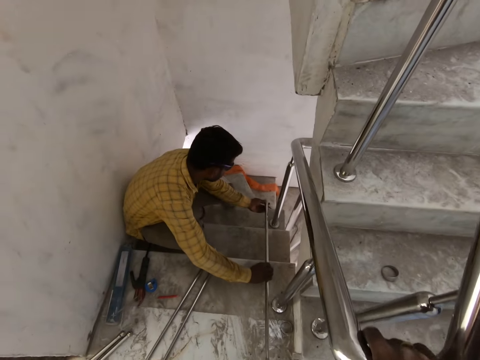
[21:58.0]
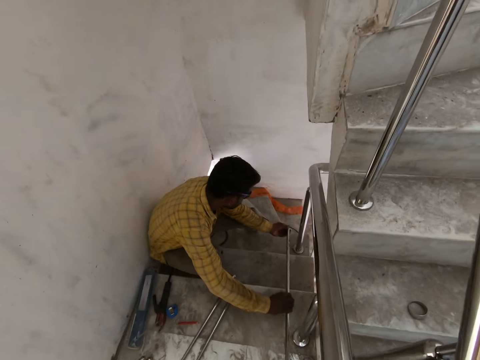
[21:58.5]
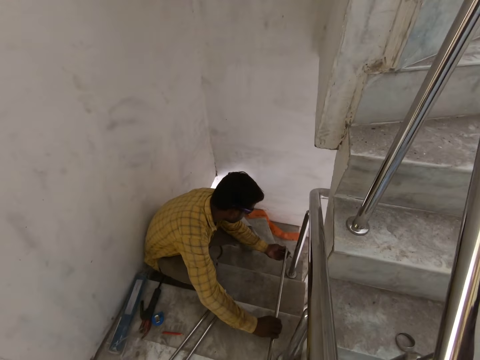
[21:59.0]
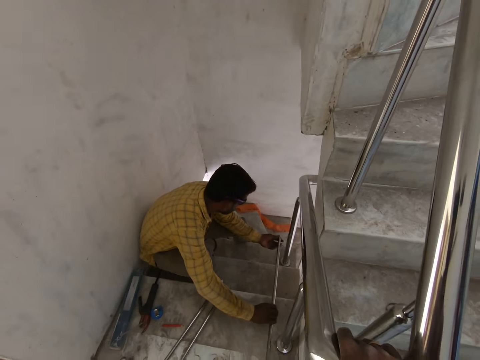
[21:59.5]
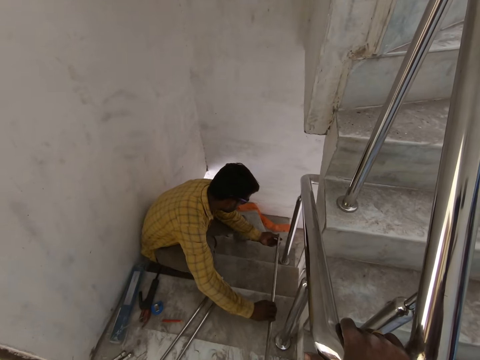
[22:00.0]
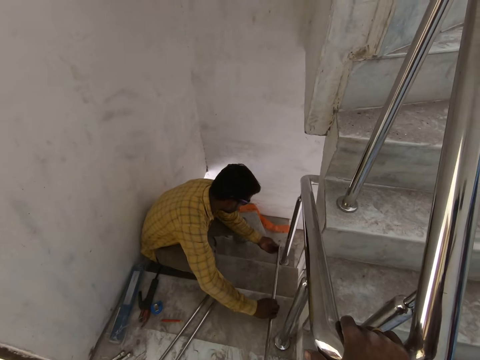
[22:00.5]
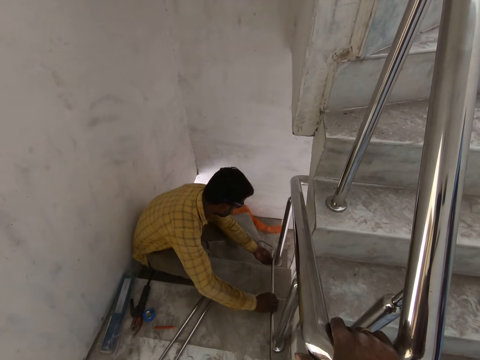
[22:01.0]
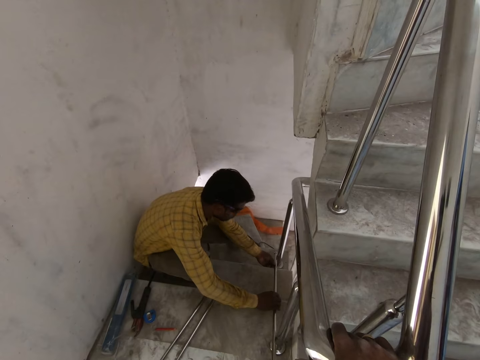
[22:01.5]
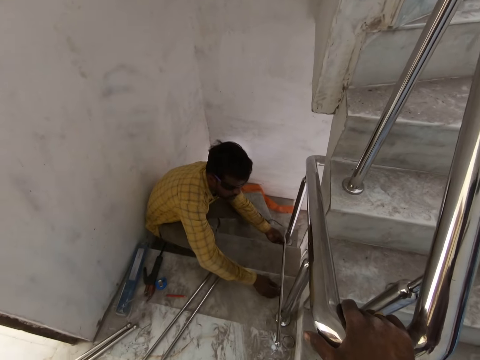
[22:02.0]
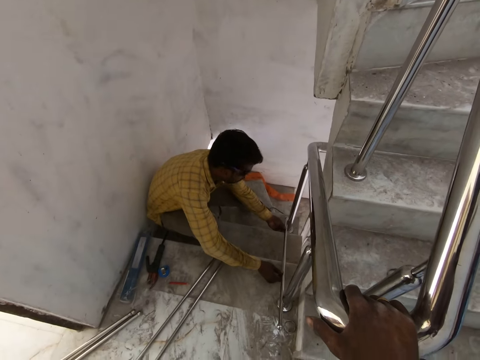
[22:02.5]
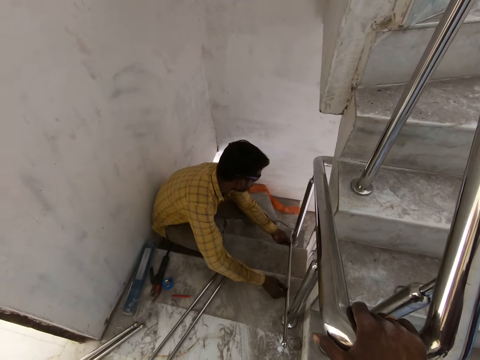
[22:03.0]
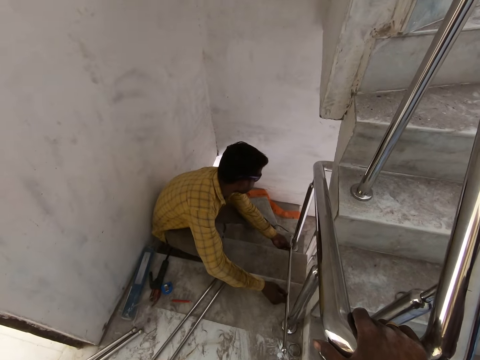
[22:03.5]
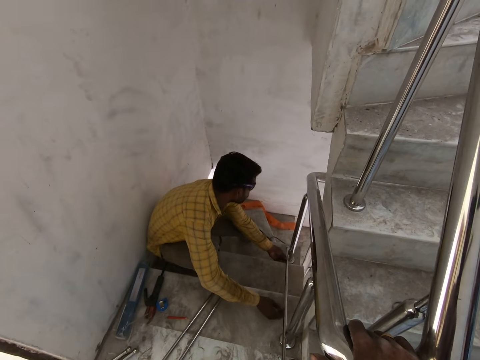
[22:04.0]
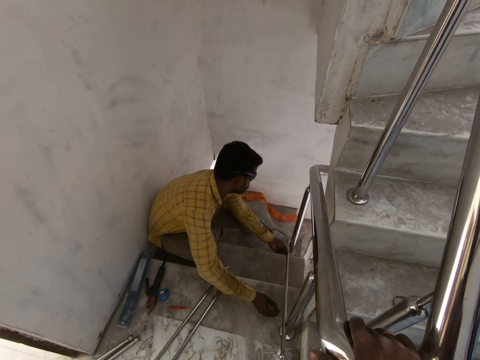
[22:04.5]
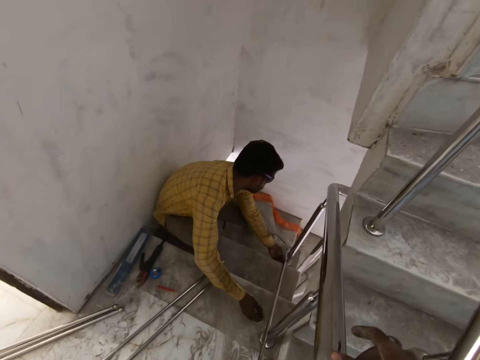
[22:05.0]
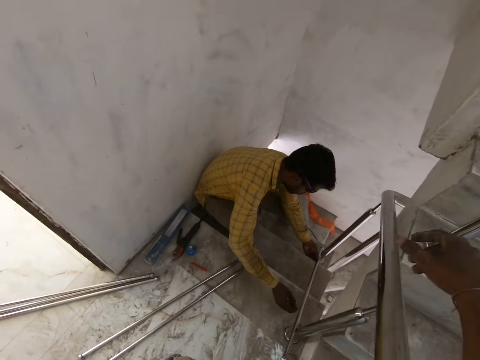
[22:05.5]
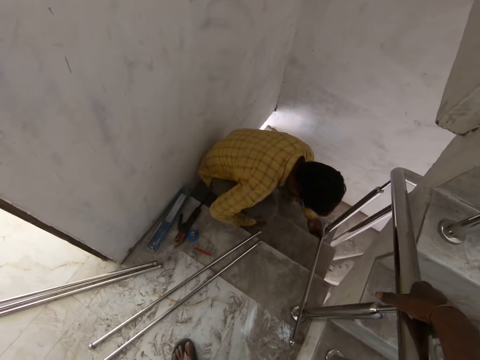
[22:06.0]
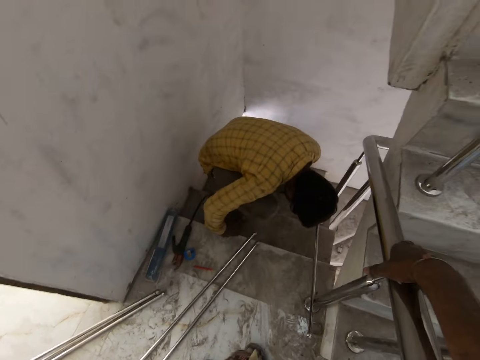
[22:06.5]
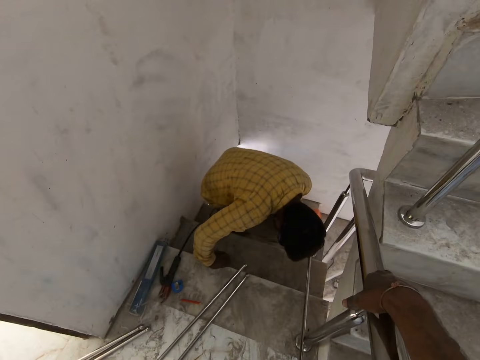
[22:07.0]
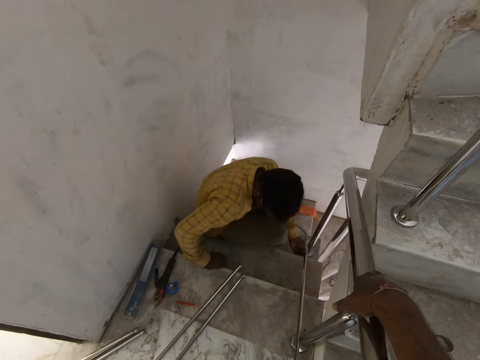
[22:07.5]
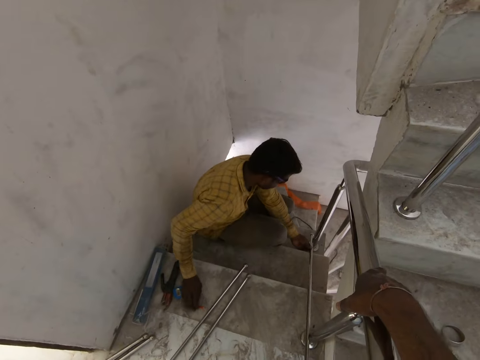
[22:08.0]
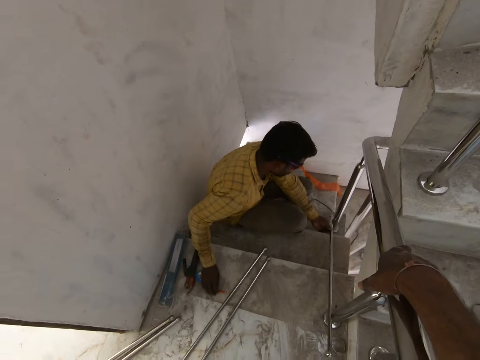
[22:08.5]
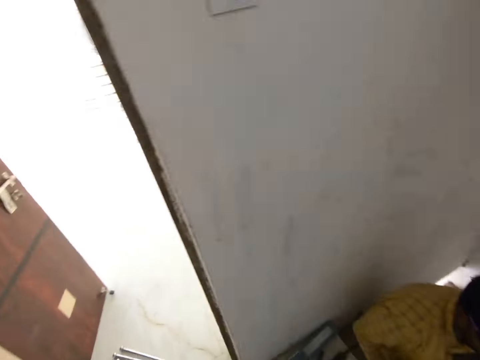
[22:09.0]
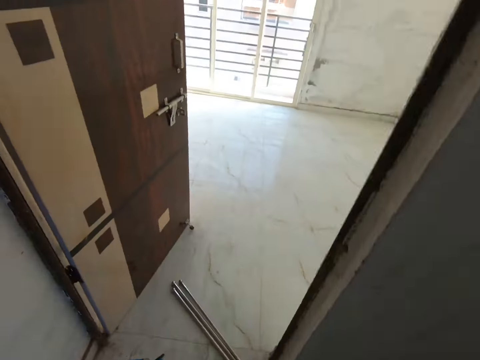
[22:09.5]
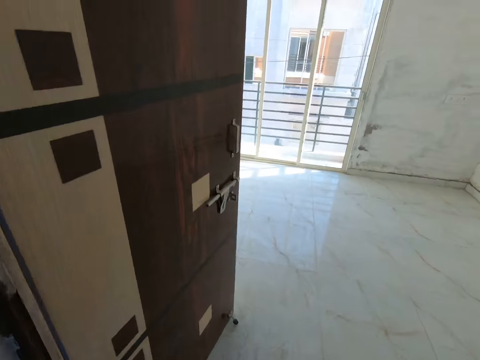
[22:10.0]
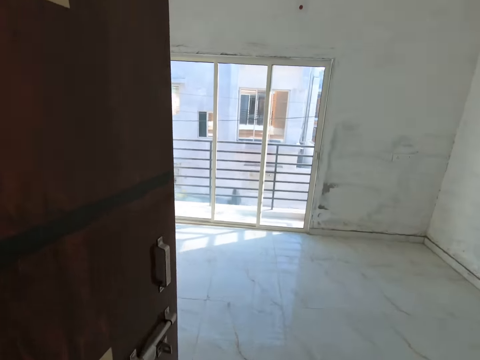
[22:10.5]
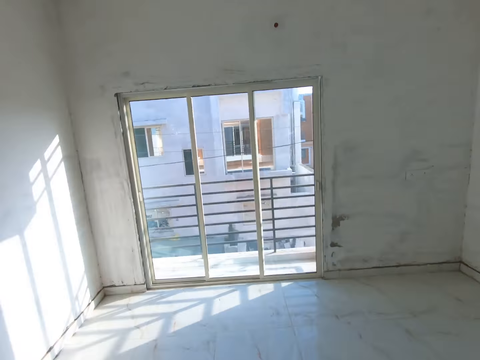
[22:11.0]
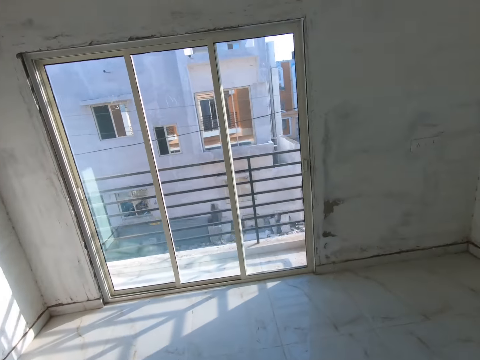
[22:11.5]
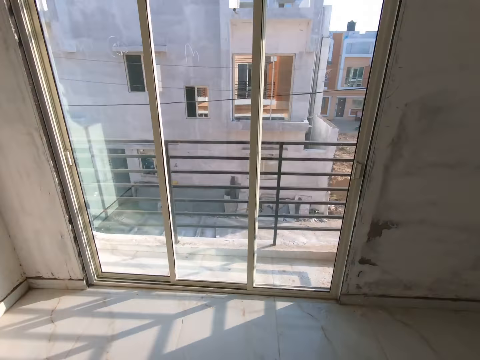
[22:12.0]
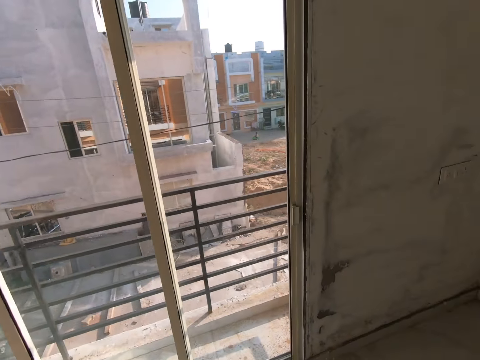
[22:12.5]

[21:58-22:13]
The man places the metal tube on balusters of the staircase with both hands. The camera wearer places his right hand on the handrail. The man climbs down the staircase. The camera wearer looks around. He walks into a room.

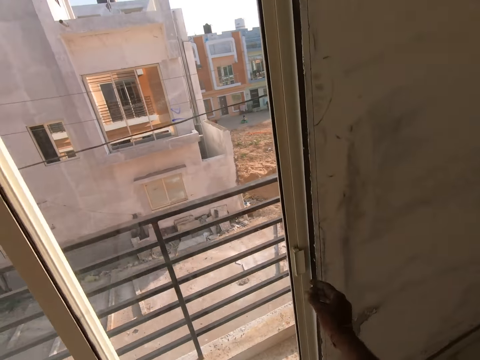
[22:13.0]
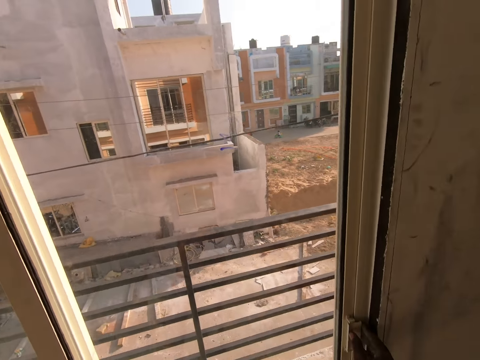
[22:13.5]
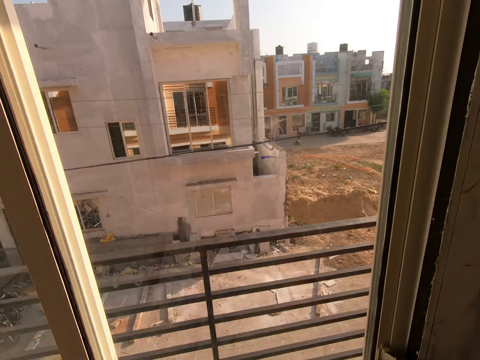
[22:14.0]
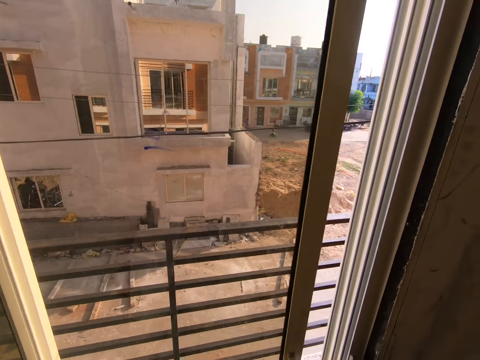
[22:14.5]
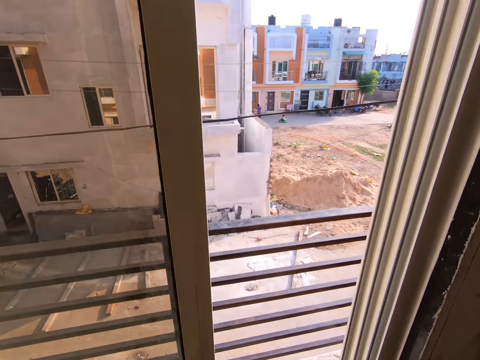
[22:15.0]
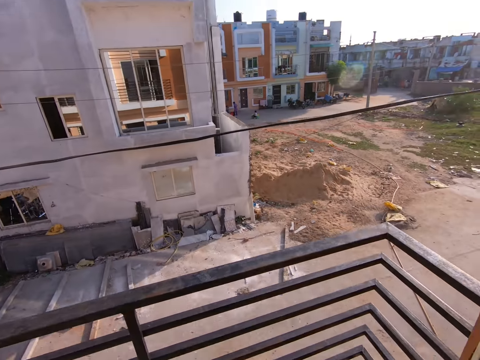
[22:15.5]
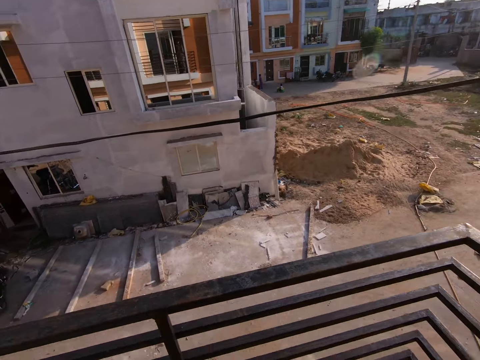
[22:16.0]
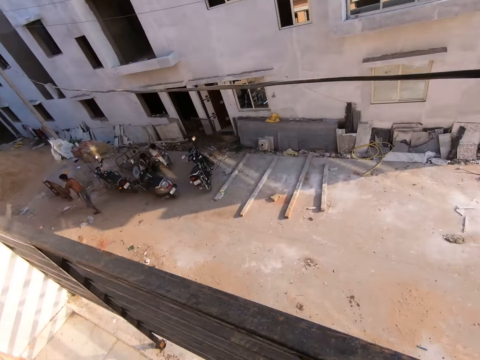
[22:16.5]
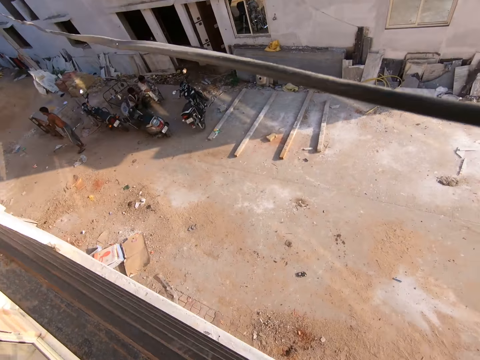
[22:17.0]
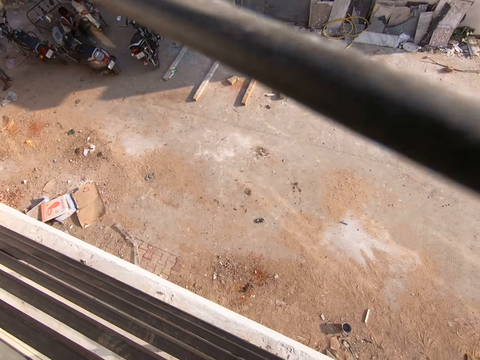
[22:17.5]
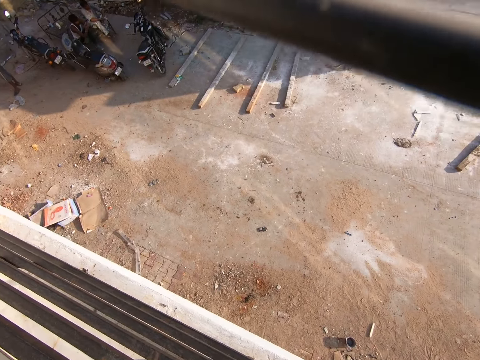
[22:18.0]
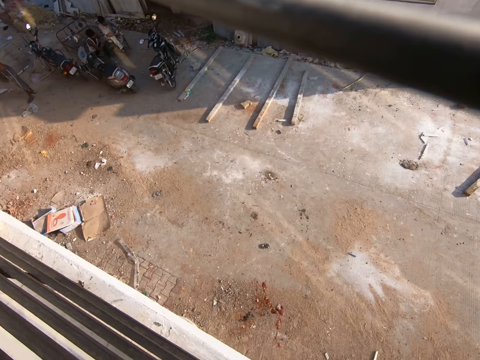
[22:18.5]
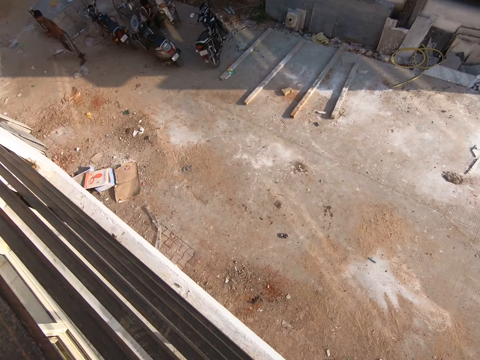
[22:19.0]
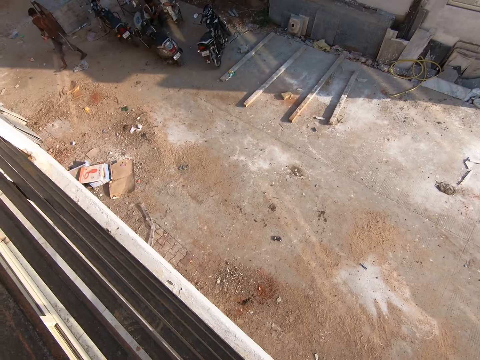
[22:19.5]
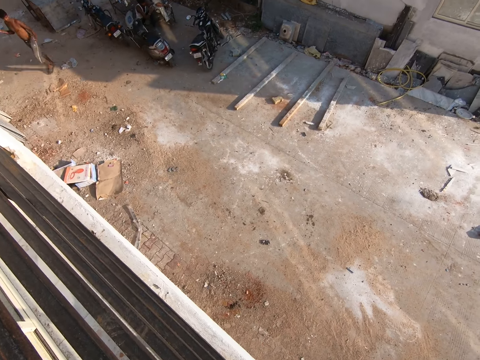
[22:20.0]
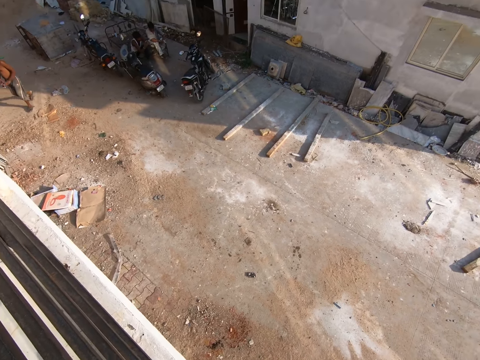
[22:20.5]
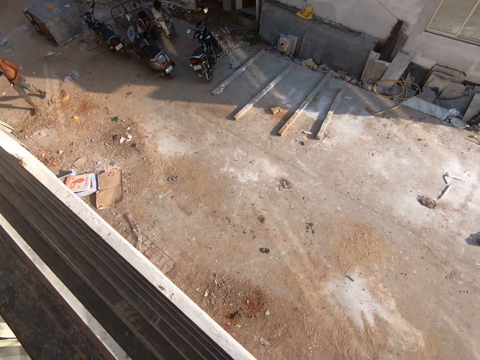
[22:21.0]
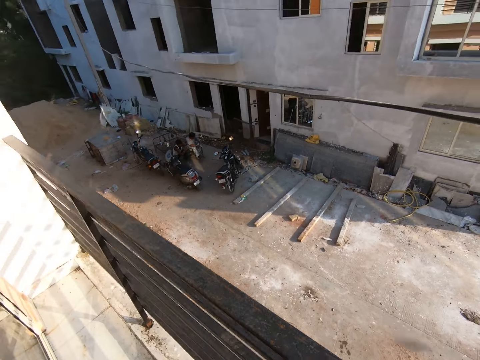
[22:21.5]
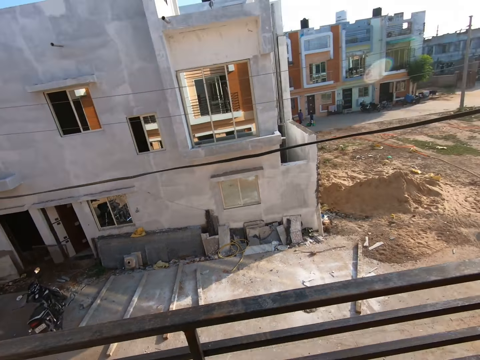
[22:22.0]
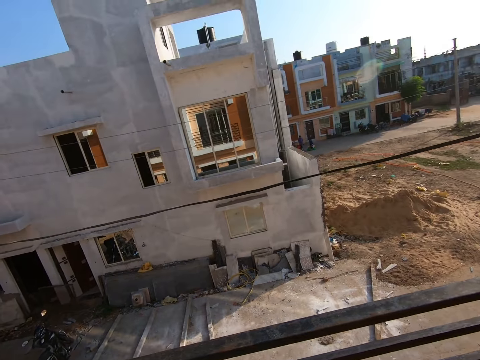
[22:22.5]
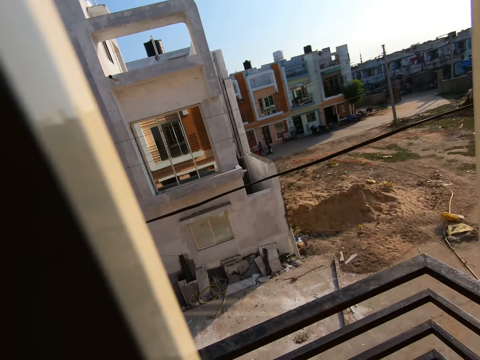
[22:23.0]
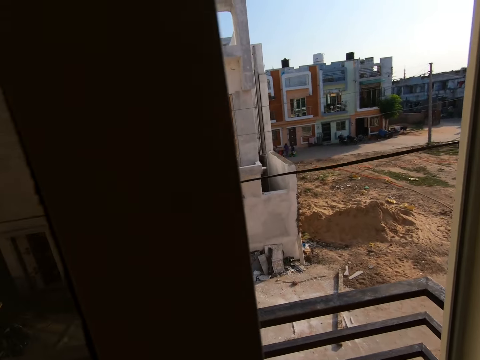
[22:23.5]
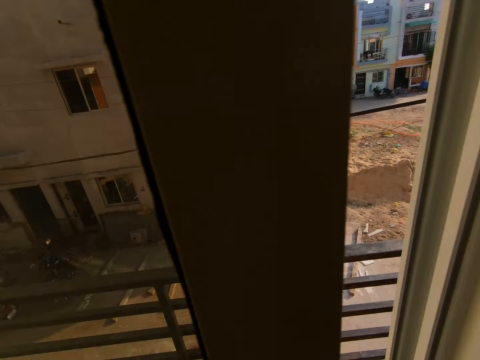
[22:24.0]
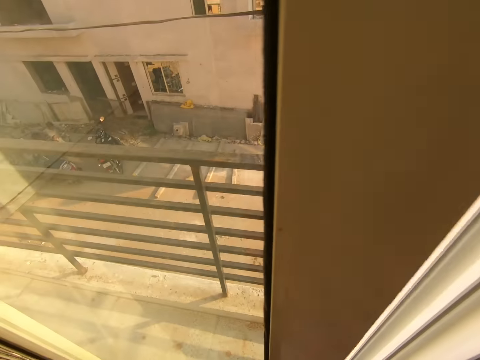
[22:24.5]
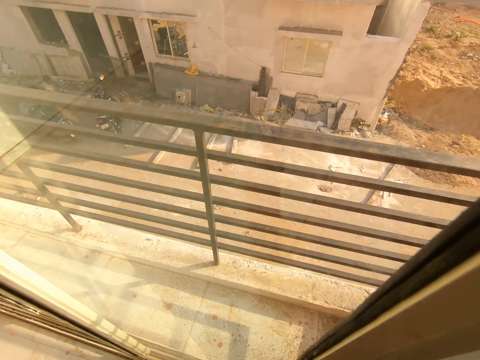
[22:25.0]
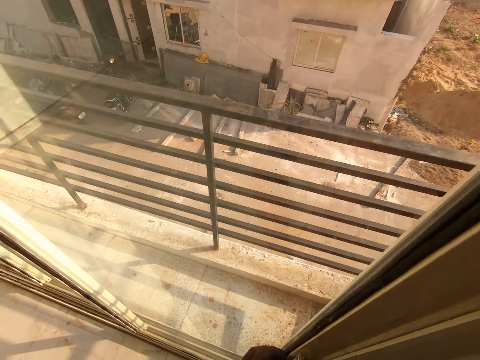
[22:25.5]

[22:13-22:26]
The camera wearer unlocks a sliding glass door with his right hand. He opens the sliding glass door with his right hand. He looks around. He spits saliva through the window on the floor. He looks around. He closes the sliding glass door with his right hand.
